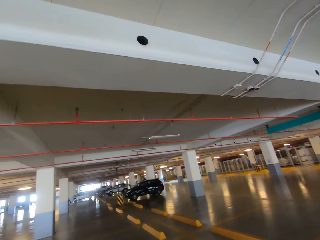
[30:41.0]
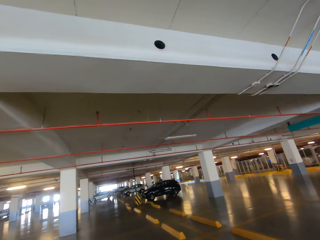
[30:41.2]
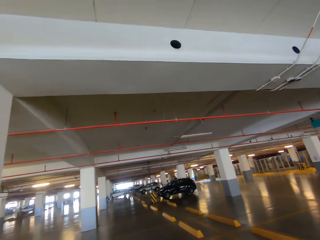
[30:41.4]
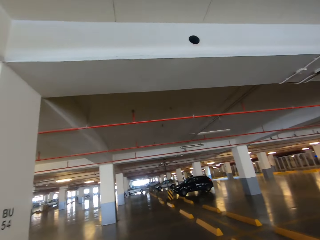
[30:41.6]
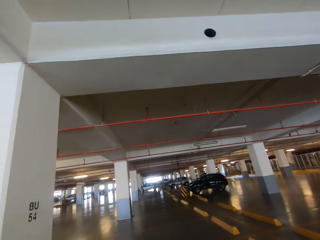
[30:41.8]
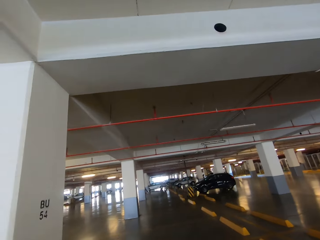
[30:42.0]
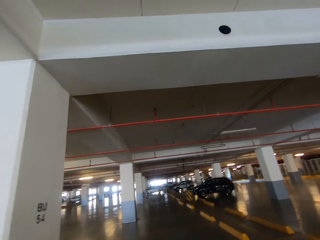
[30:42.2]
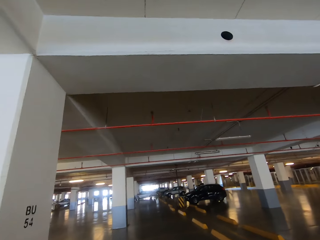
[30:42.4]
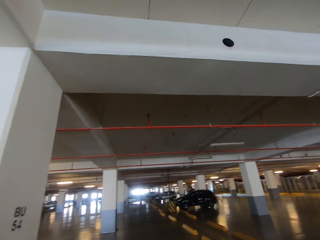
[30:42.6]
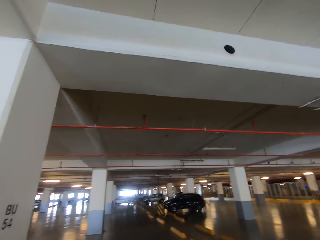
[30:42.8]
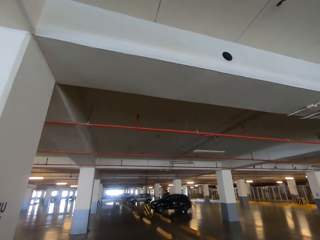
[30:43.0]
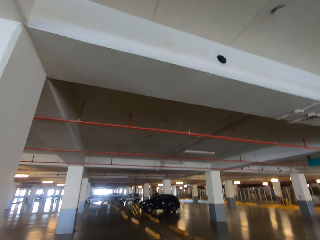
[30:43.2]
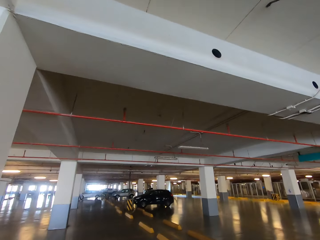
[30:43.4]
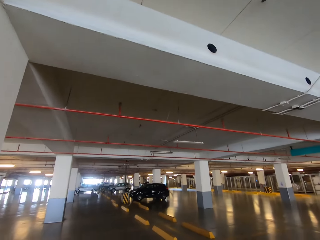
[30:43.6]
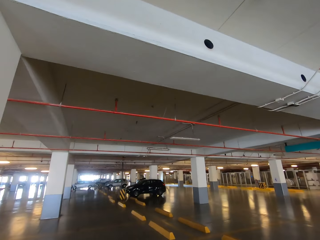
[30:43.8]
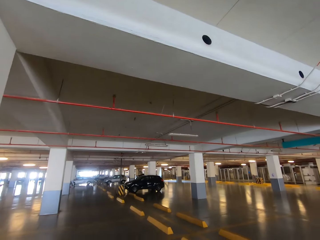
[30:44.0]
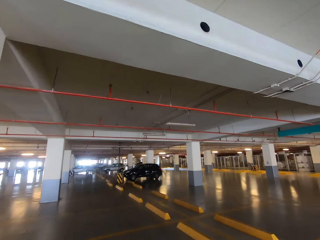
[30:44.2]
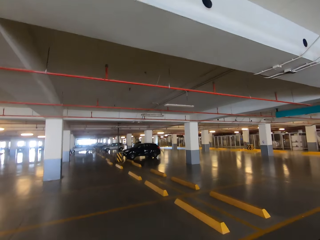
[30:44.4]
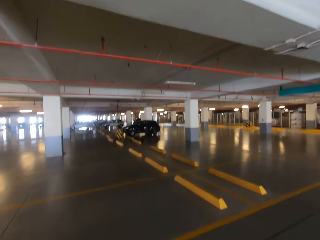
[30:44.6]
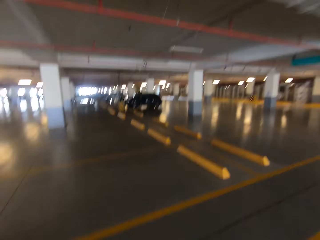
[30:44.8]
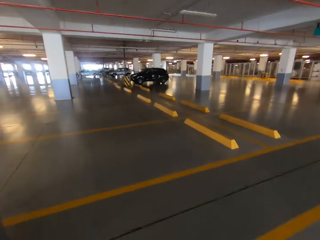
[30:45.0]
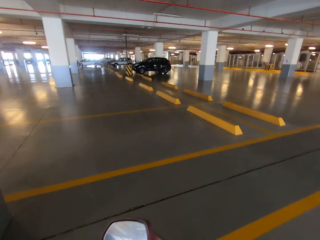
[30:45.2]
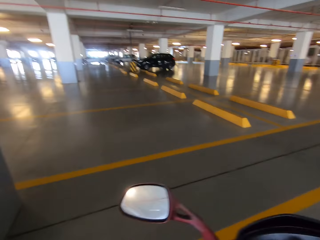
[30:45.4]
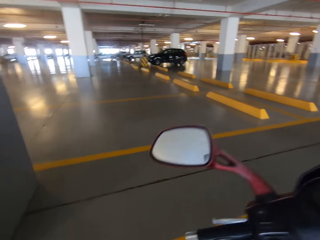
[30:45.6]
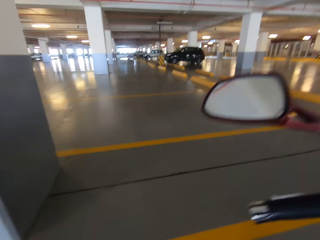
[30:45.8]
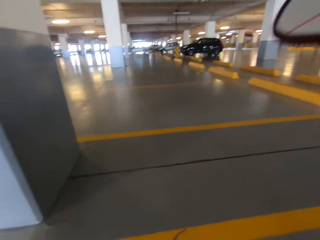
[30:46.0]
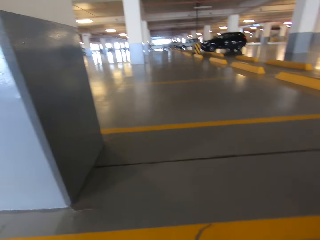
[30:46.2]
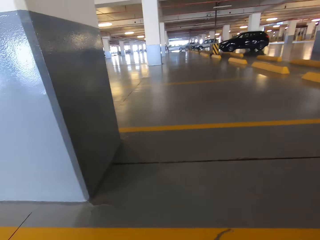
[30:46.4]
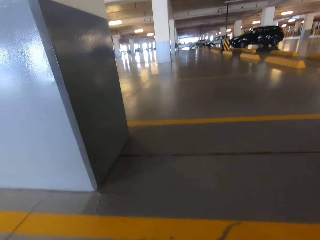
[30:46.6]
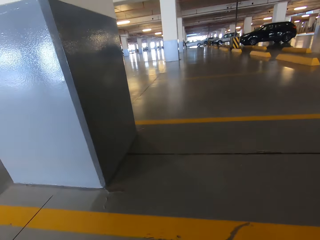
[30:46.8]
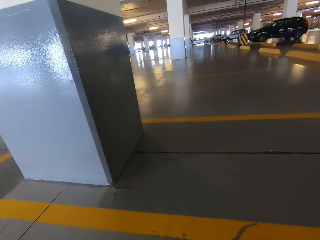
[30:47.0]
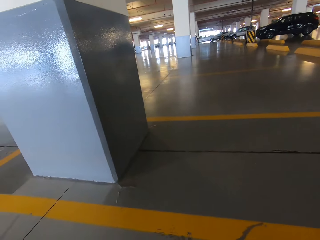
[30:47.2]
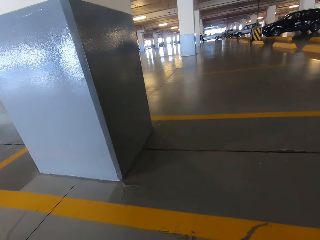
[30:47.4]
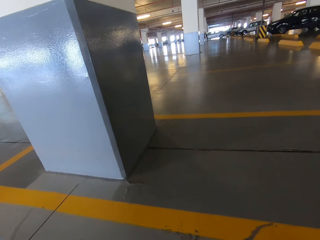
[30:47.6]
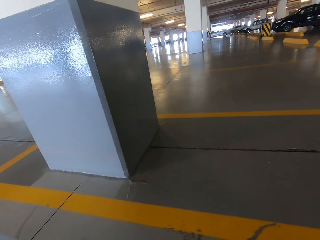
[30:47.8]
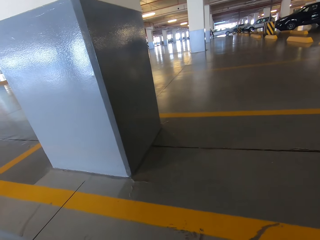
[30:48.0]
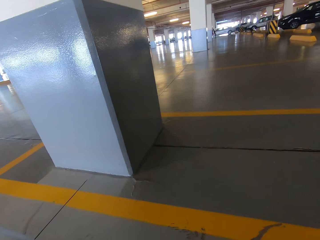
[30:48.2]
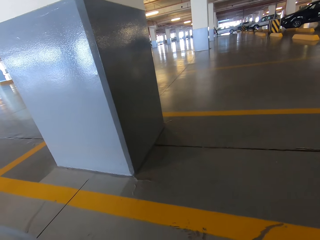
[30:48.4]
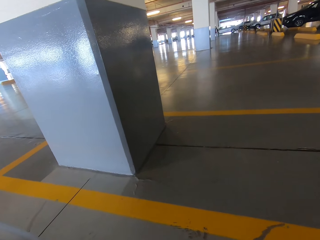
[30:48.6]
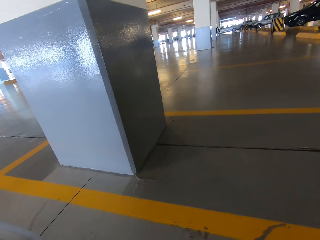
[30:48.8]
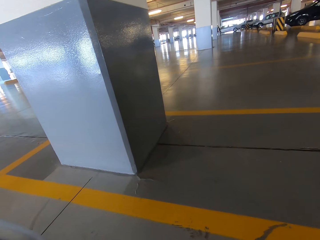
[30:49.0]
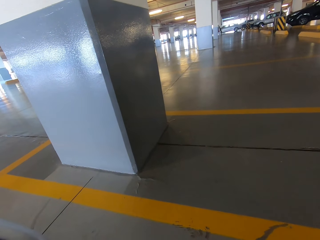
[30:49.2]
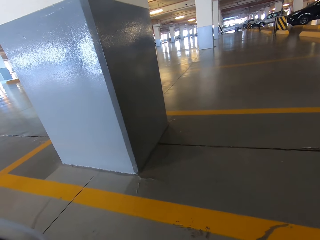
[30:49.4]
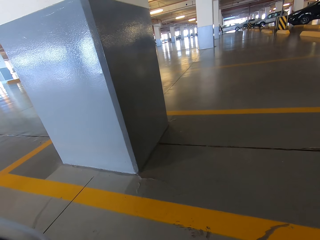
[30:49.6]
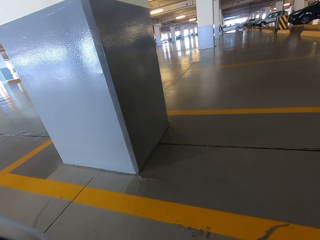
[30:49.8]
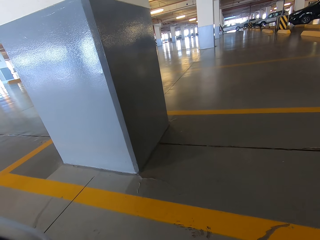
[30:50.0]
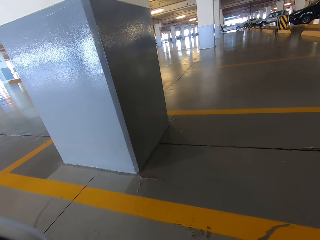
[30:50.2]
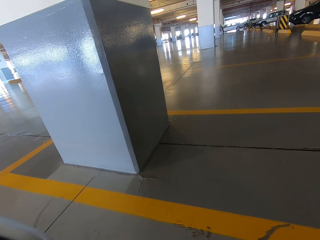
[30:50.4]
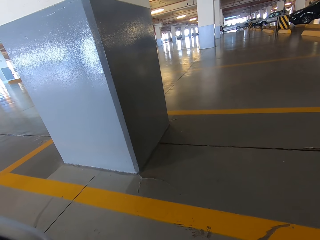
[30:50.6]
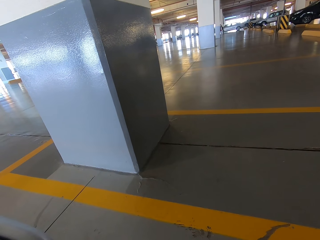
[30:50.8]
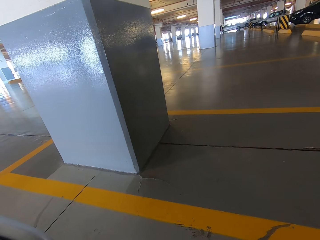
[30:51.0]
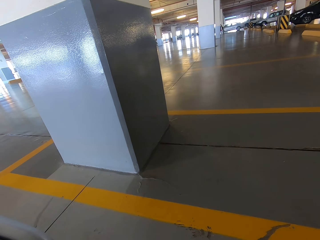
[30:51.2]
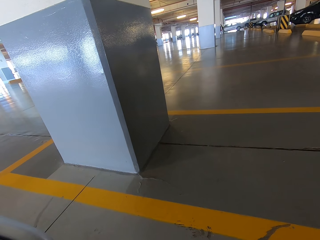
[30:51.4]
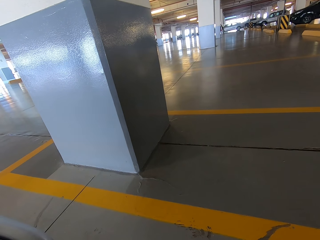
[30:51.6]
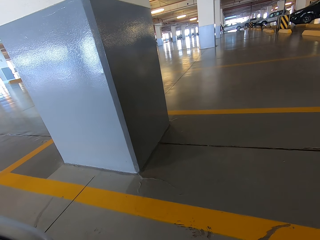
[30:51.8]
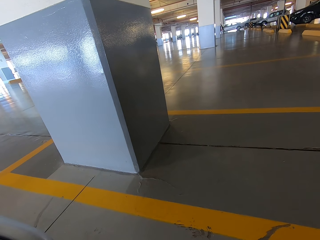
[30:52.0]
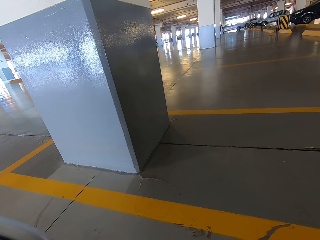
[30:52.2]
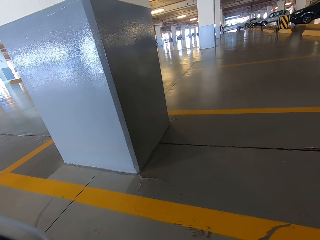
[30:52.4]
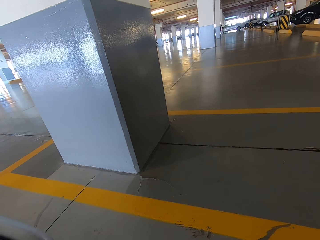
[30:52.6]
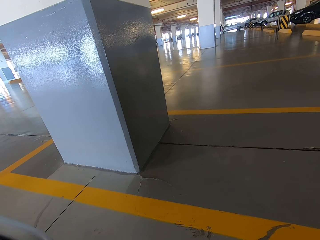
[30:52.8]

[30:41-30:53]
The camera wearer looks around.

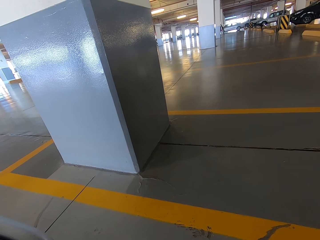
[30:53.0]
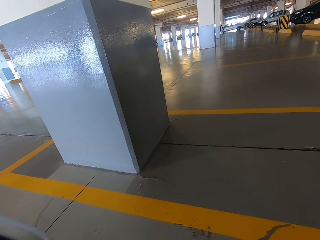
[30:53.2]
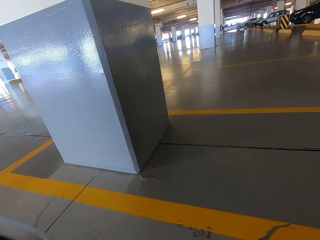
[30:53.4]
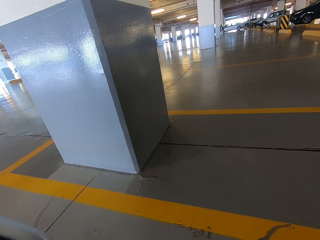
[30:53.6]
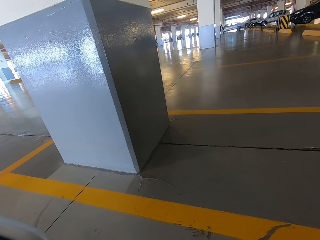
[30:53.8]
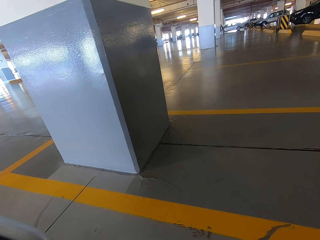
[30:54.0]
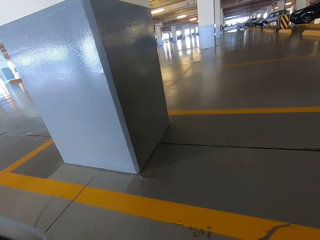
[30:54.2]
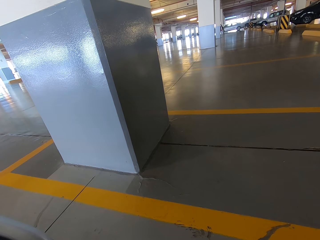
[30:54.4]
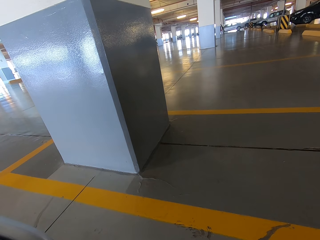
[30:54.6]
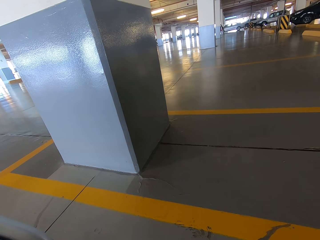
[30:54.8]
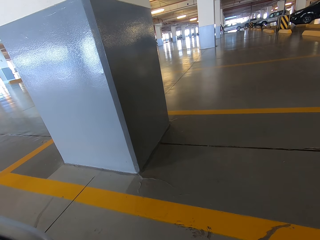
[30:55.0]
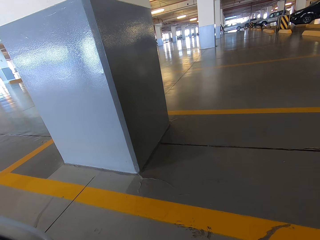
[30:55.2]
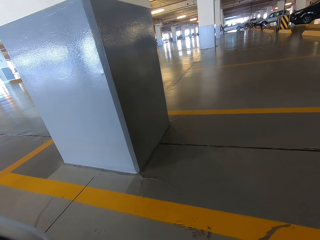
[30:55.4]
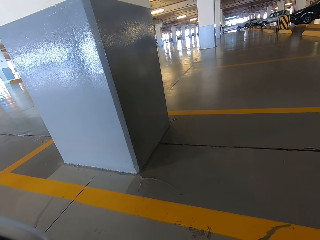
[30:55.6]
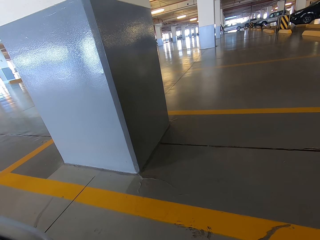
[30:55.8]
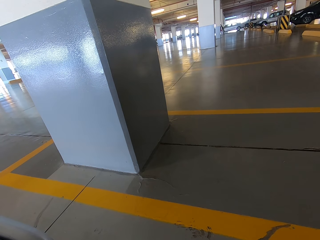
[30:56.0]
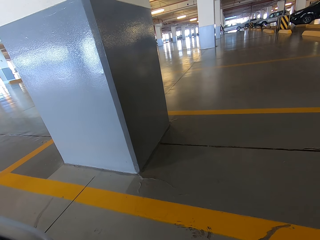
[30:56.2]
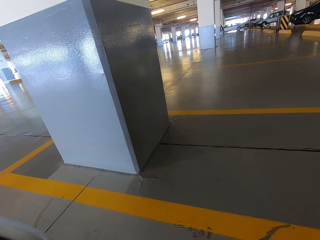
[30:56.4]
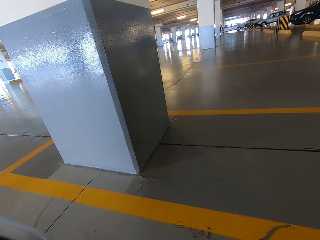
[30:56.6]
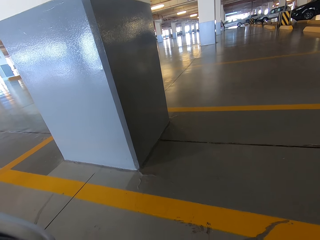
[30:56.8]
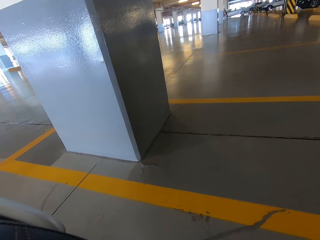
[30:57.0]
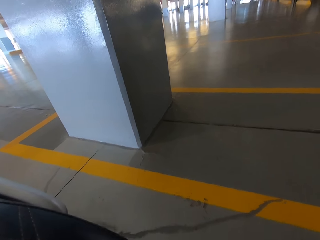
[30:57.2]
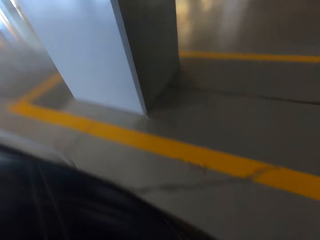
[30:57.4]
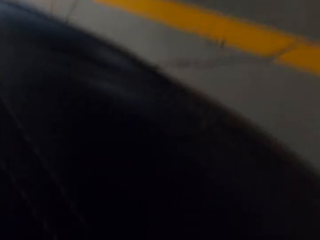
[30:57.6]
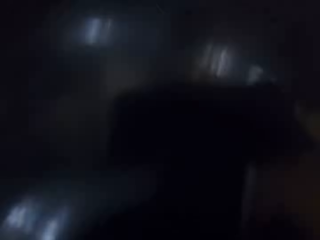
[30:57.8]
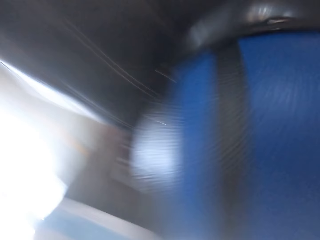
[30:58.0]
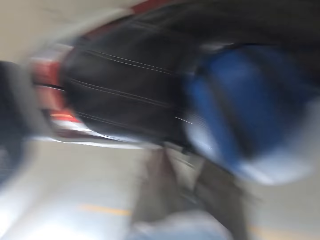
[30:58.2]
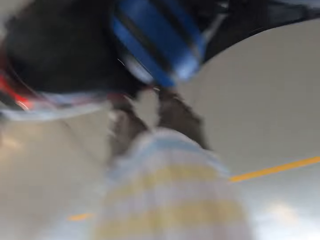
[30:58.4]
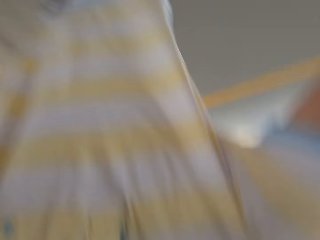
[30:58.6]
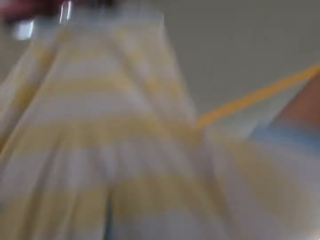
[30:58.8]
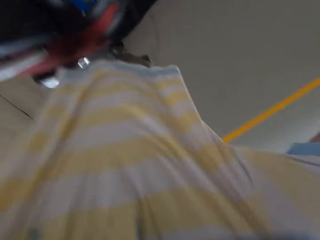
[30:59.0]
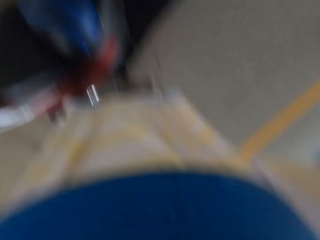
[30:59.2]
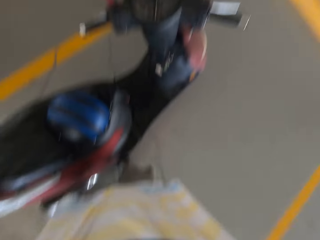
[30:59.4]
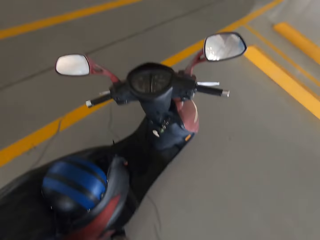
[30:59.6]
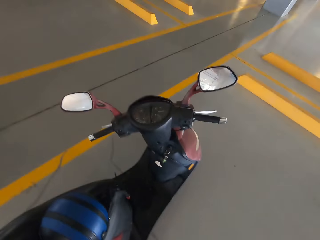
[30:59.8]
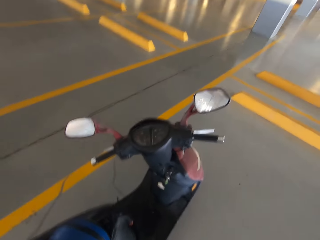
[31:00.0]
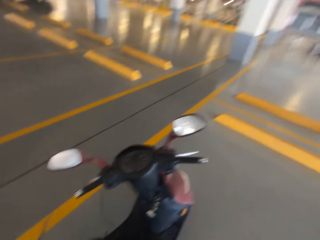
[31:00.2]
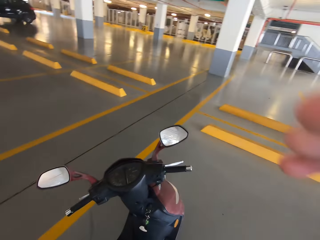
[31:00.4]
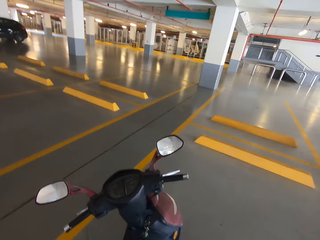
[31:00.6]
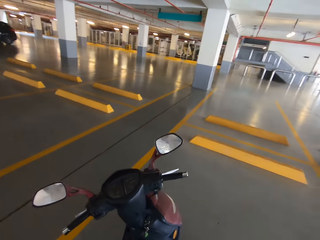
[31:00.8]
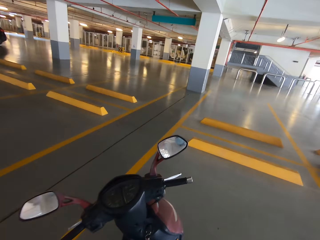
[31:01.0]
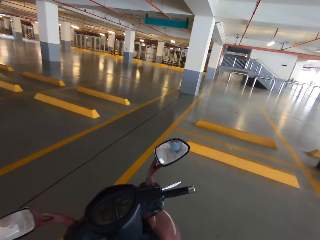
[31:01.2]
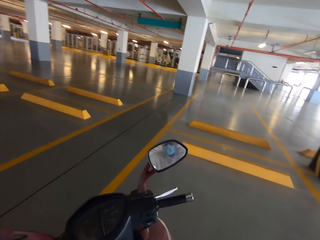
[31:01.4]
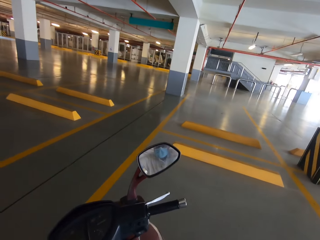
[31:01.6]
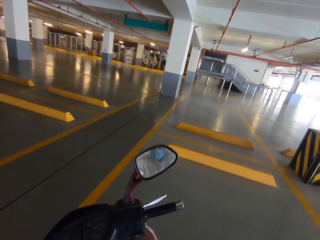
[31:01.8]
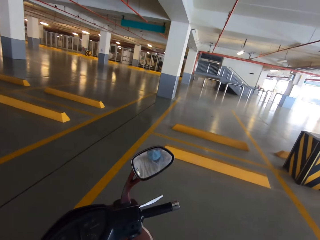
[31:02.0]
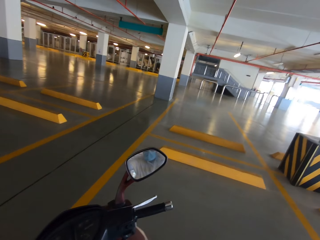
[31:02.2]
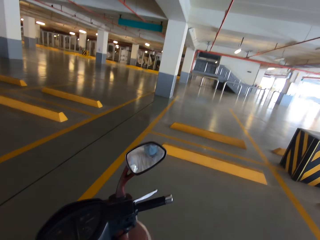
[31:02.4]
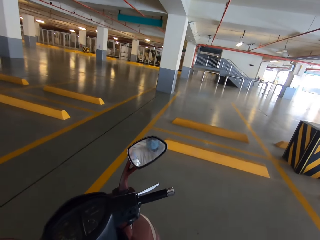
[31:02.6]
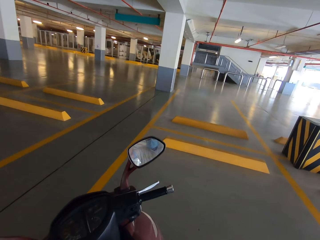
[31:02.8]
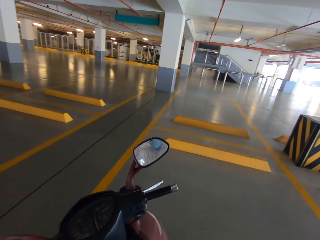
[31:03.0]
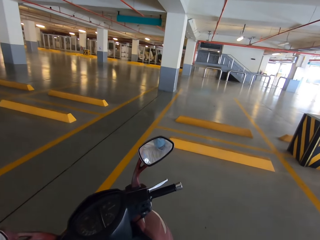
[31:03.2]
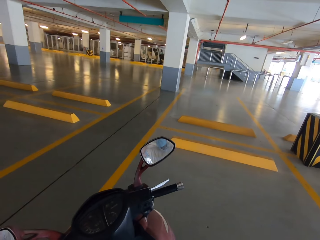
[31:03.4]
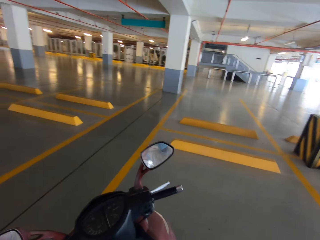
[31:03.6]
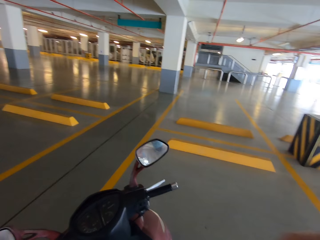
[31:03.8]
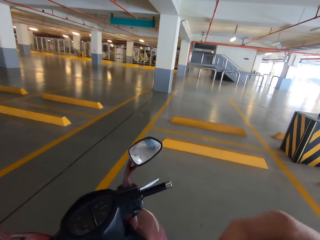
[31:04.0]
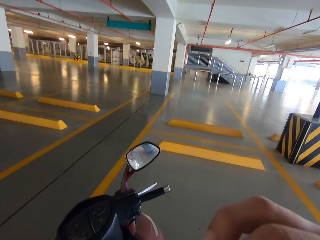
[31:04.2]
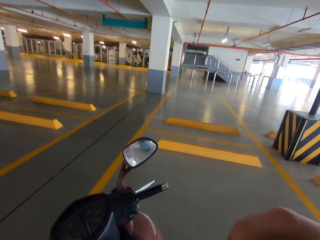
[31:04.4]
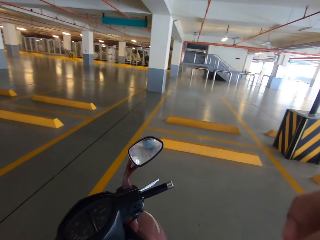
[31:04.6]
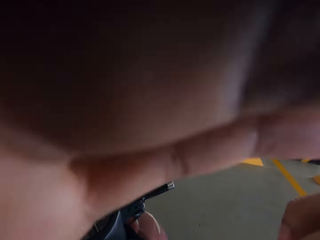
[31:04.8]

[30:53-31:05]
The camera wearer touches something.
